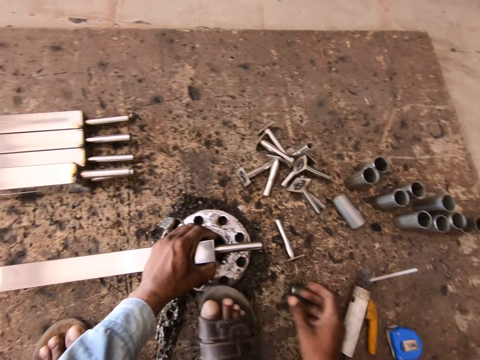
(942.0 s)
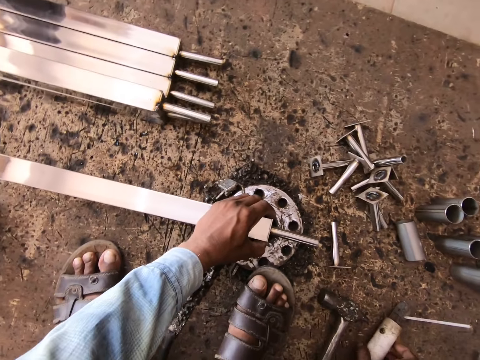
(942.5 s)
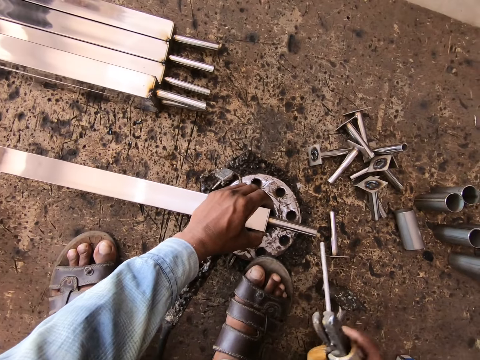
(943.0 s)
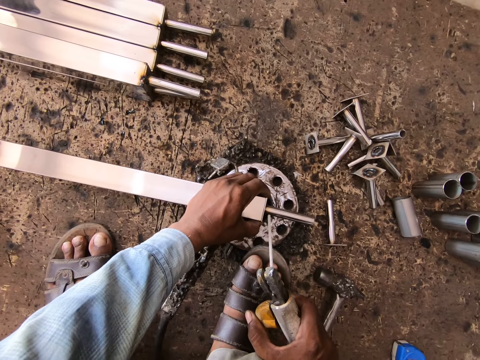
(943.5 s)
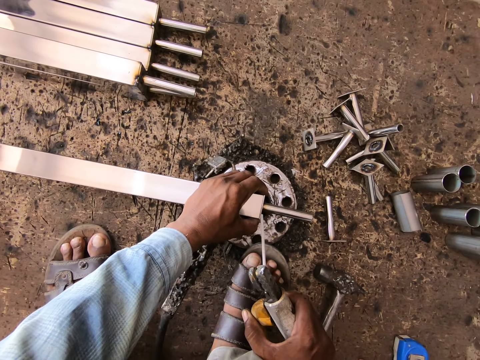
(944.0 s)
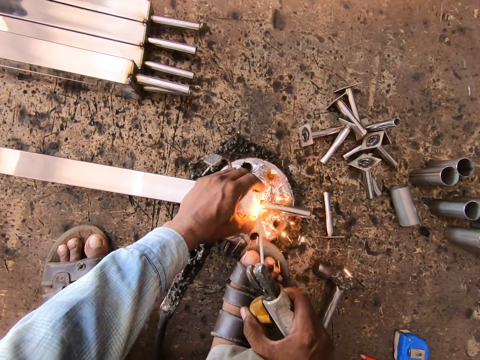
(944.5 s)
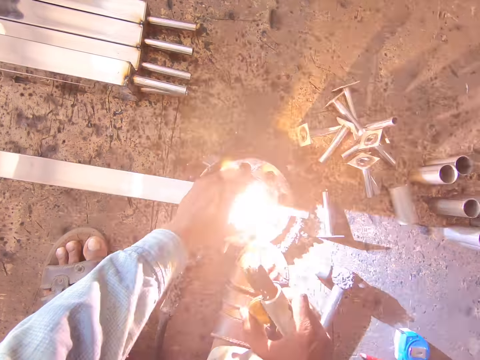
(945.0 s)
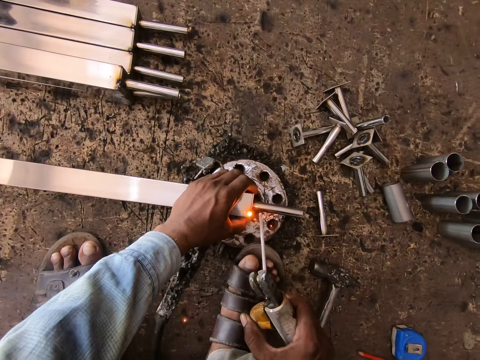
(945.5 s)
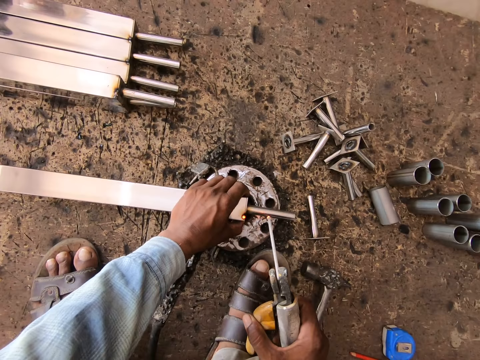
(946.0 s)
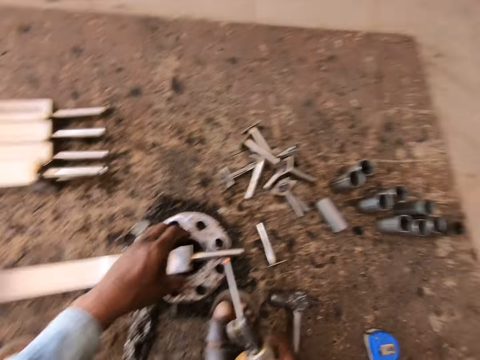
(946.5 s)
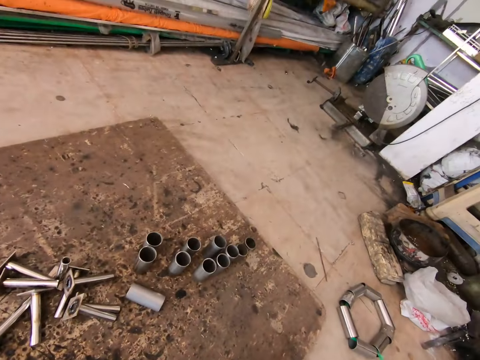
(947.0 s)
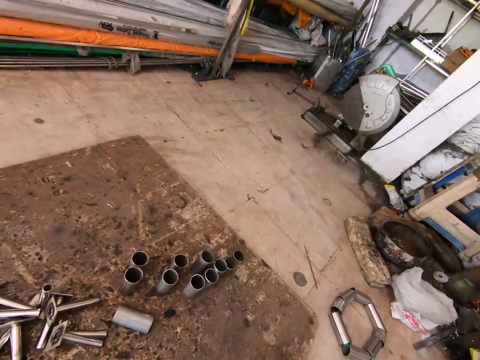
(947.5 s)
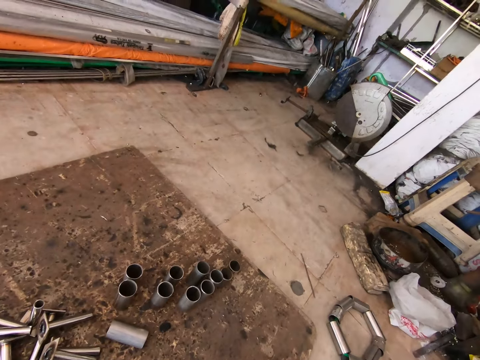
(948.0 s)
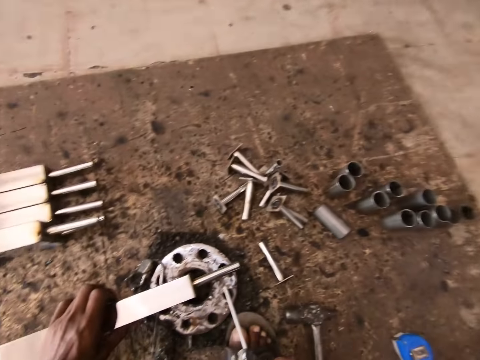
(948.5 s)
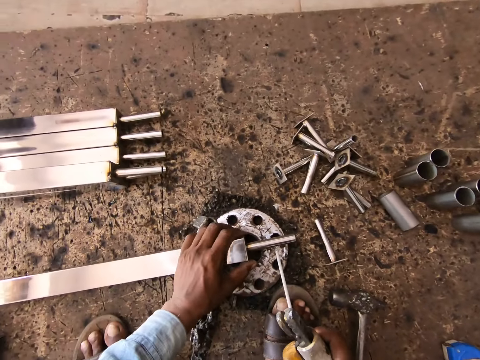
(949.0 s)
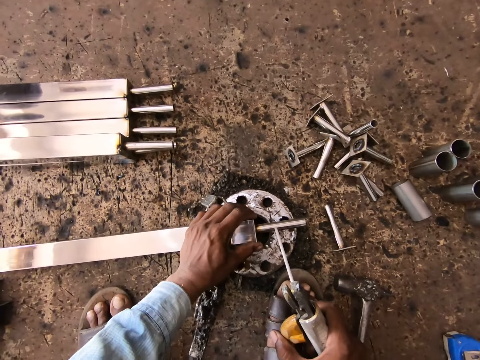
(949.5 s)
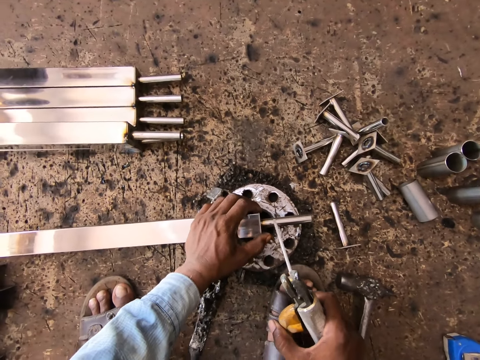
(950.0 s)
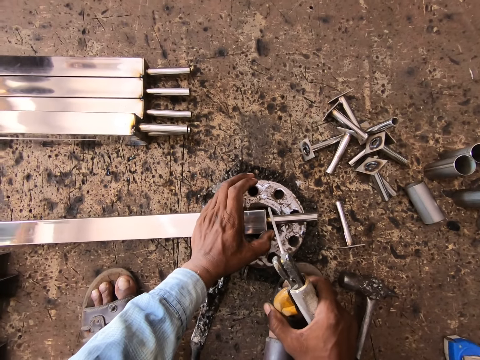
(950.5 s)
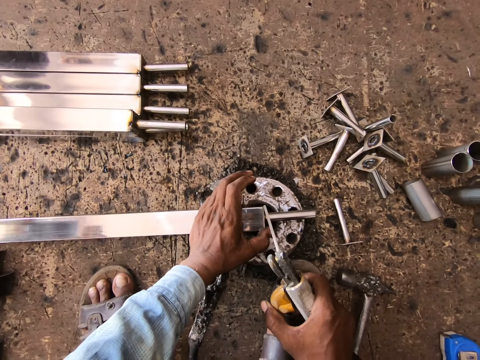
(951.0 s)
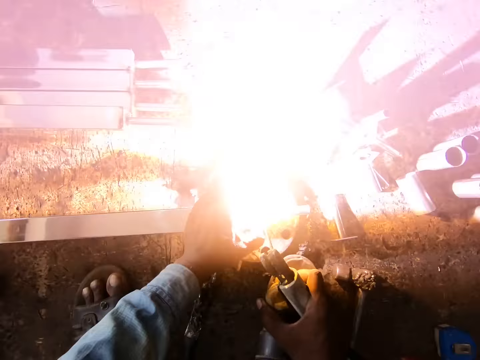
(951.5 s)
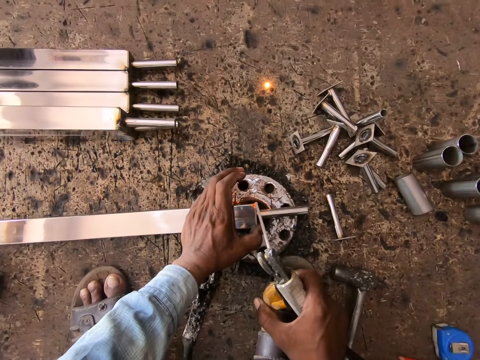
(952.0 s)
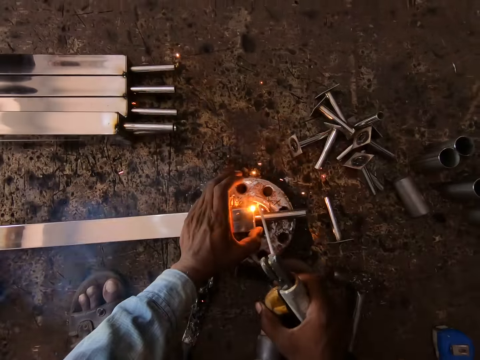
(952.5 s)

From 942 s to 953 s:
The camera wearer picks up the electrode holder of the welding machine from the floor with his right hand. He welds the base locking standoff to the metal tube with the electrode holder of the welding machine in his right hand. He looks aside. He holds the metal tube on the piece of metal on the floor with his left hand. He welds the base locking standoff to the metal tube with the electrode holder of the welding machine in his right hand.

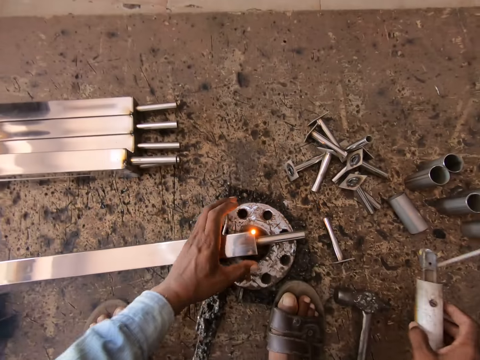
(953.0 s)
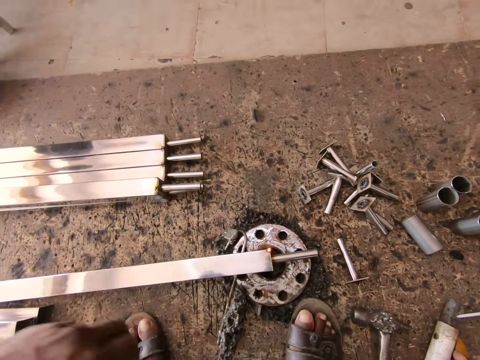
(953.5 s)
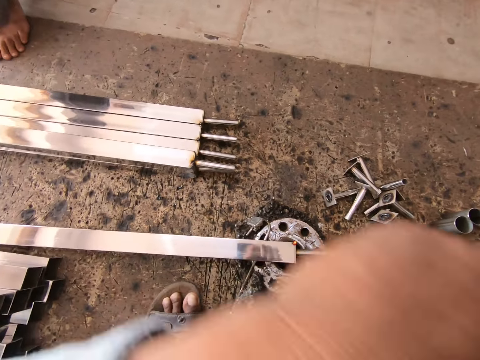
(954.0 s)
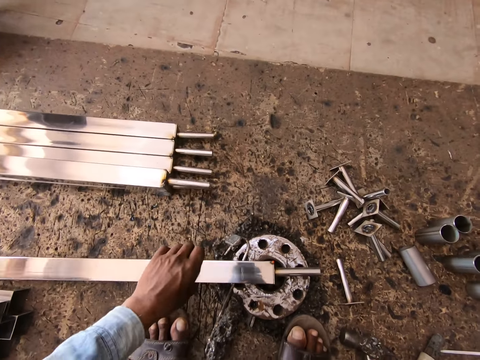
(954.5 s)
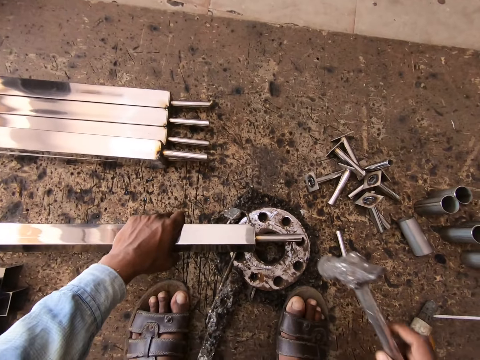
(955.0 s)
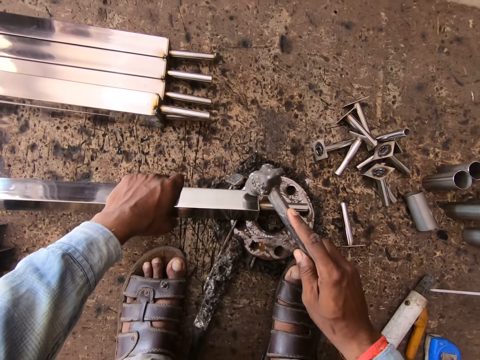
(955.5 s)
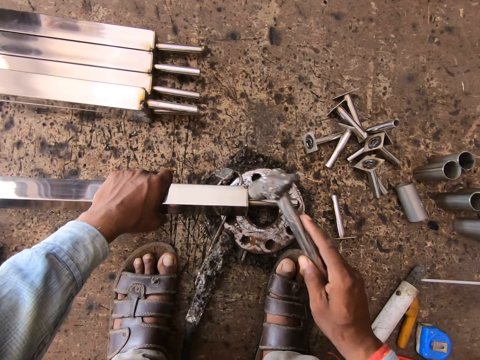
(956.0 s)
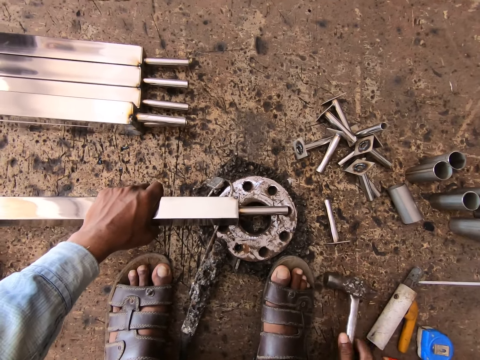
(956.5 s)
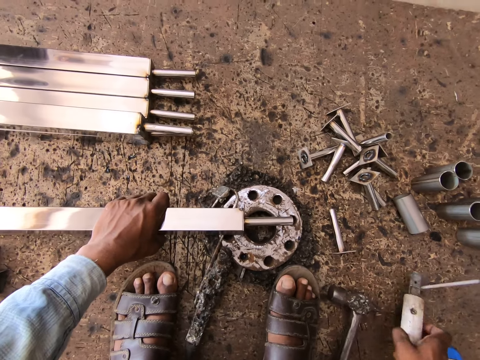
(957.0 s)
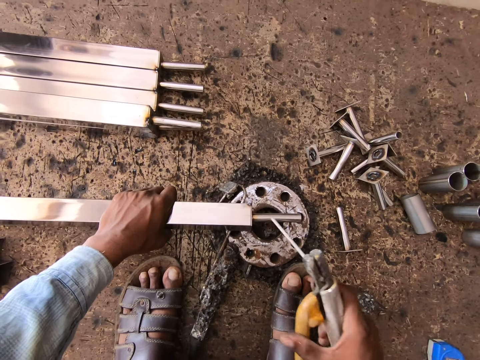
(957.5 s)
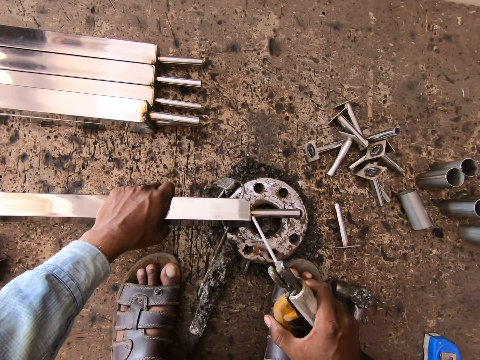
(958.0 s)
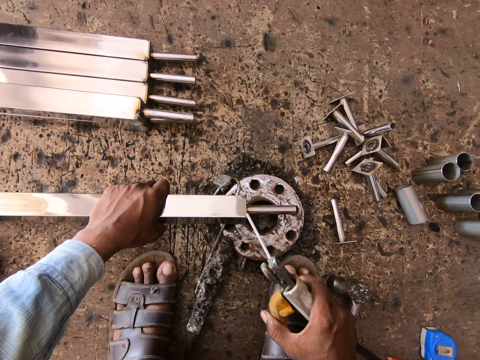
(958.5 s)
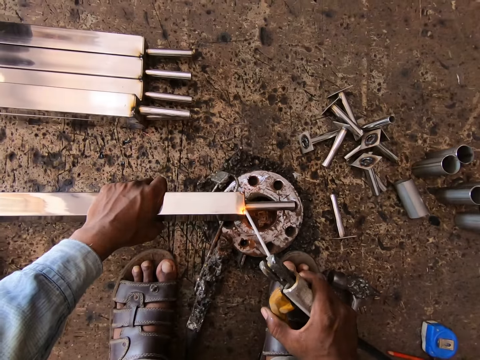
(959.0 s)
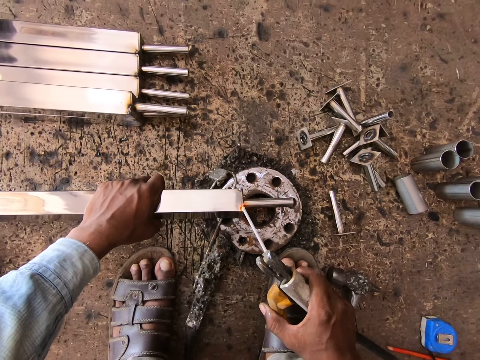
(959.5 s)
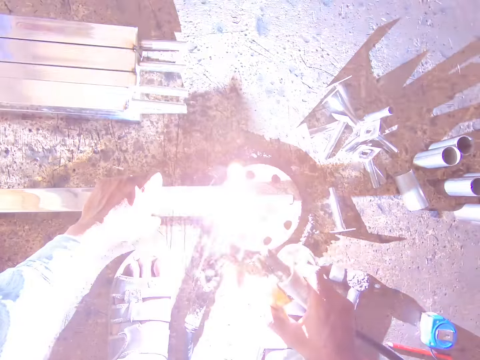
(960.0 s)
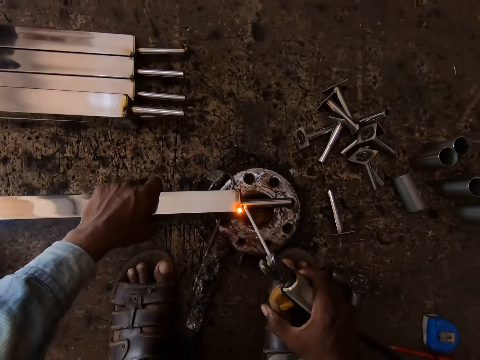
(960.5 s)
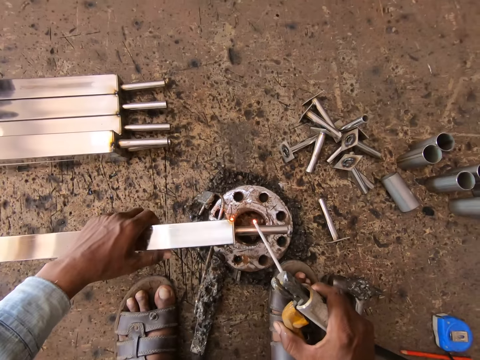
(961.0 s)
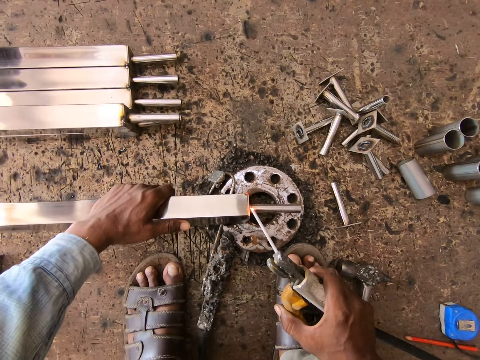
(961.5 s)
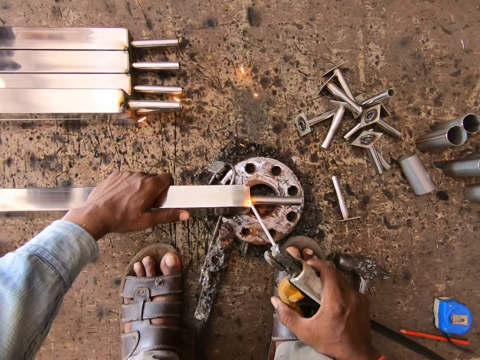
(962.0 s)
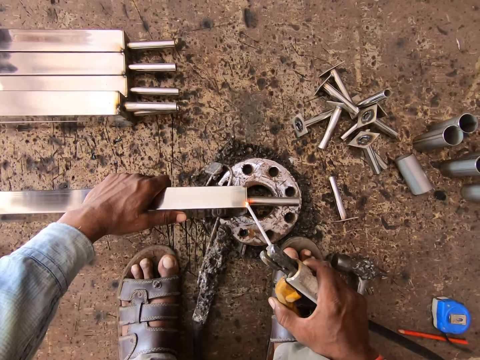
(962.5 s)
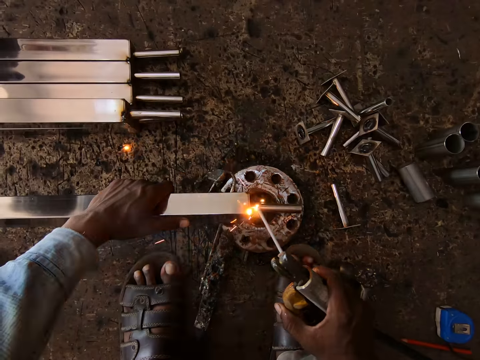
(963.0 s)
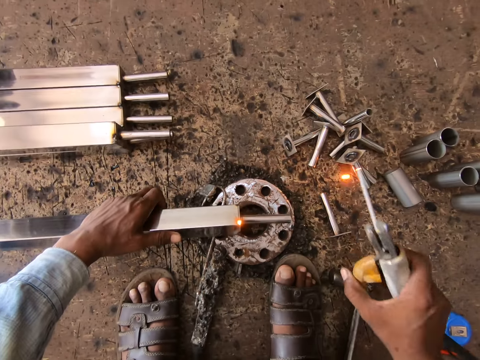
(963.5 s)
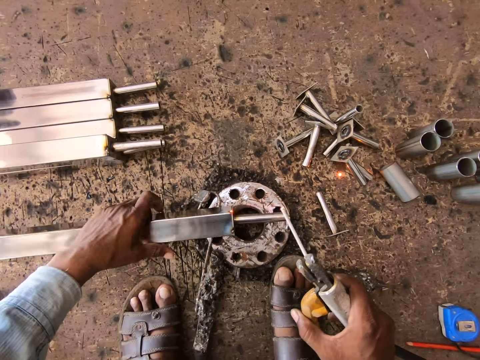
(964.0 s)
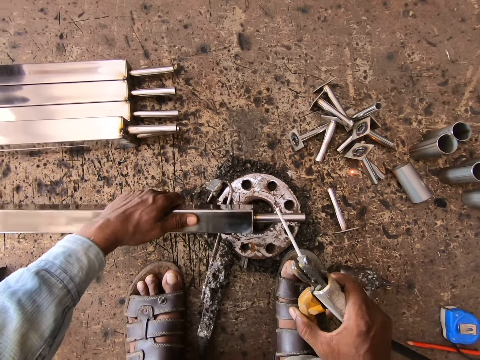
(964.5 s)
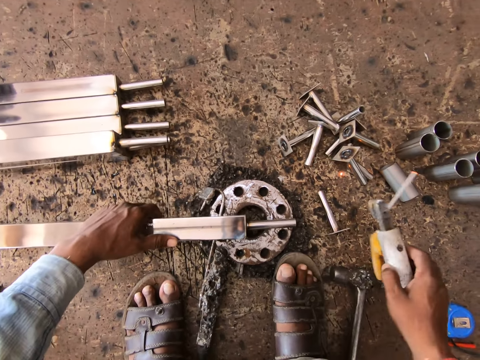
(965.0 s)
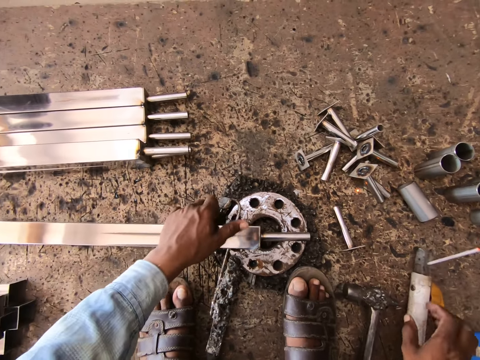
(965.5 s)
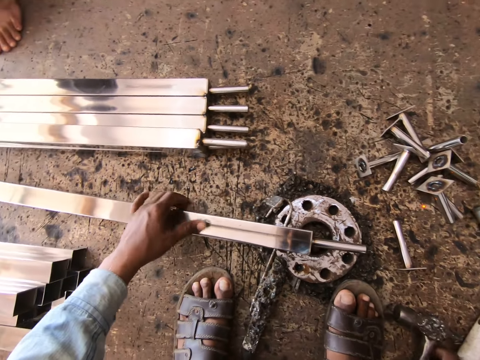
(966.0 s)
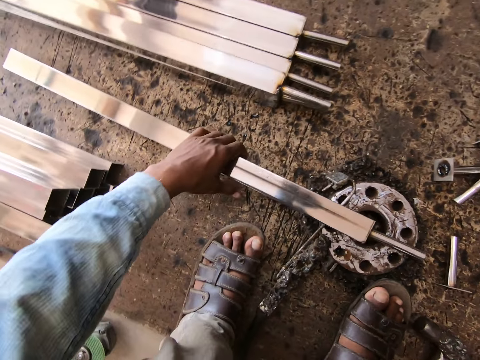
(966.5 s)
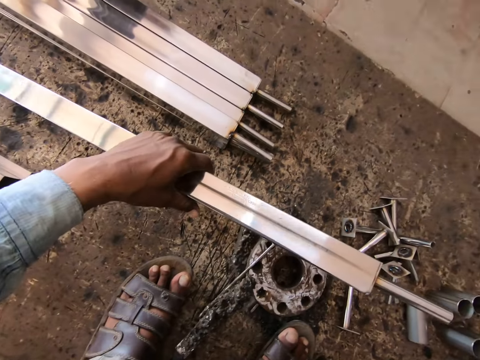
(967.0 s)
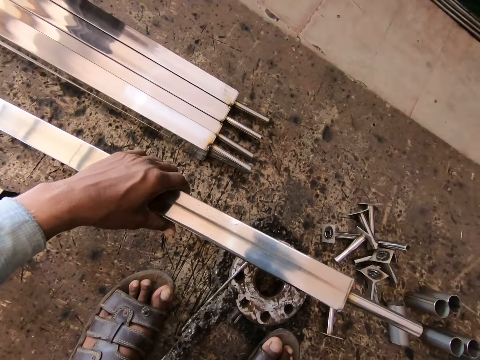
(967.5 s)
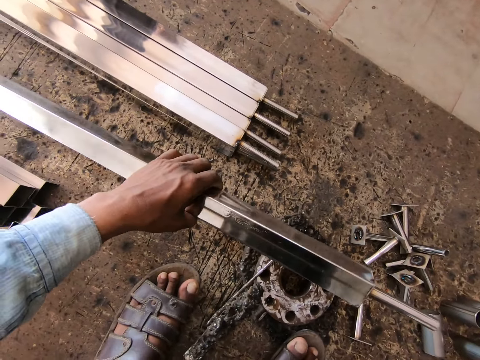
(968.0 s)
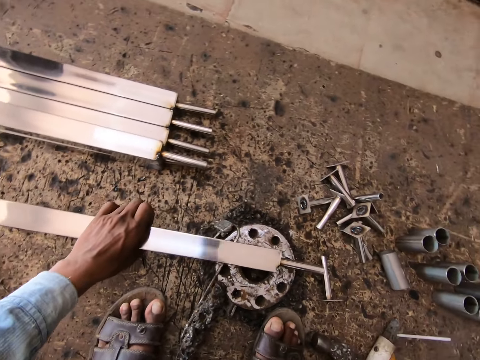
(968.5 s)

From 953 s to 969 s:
The camera wearer drops the electrode holder of the welding machine on the floor with his right hand. He holds the metal tube on the piece of metal on the floor with his left hand. He picks up a hammer. He hits the base locking standoff in his left hand on the piece of metal on the floor with his right hand. He drops the hammer on the floor with his right hand. He picks up the electrode holder of the welding machine from the floor with his right hand. He picks up the hammer. He welds the base locking standoff to the metal tube with the electrode holder of the welding machine in his right hand. He turns the metal tube on the piece of metal on the floor with his left hand. He welds the base locking standoff to the metal tube with the electrode holder of the welding machine in his right hand. He turns the metal tube on the piece of metal on the floor with his left hand. He drops the electrode holder of the welding machine on the floor with his right hand. He touches the metal tube on the piece of metal on the floor with his left thumb. A man interacts with the camera wearer. The camera wearer lifts the metal tube from the piece of metal on the floor with his left hand.
